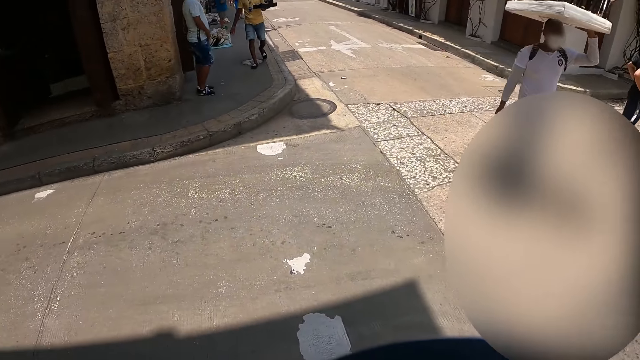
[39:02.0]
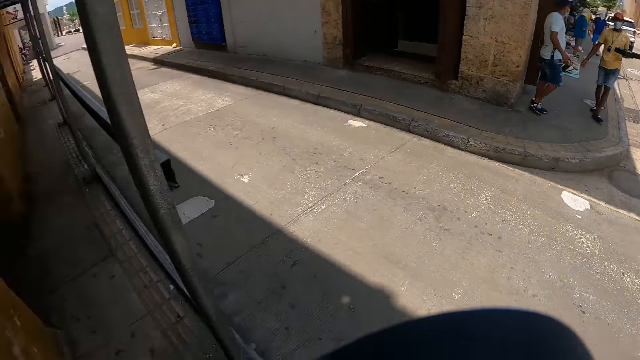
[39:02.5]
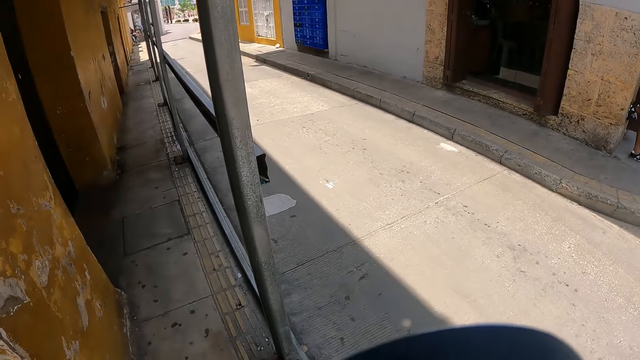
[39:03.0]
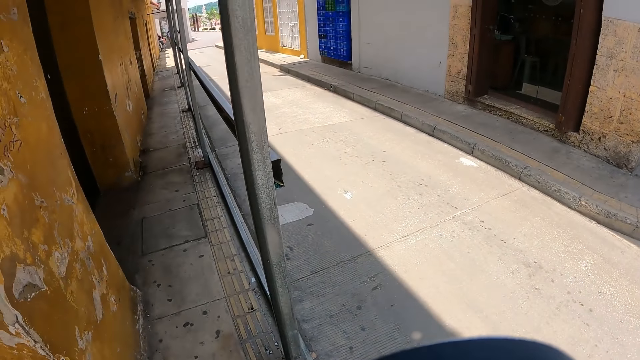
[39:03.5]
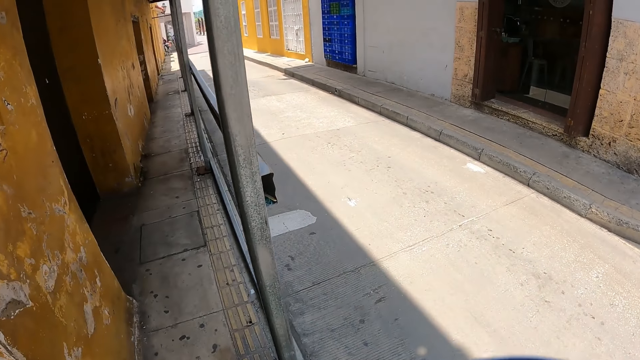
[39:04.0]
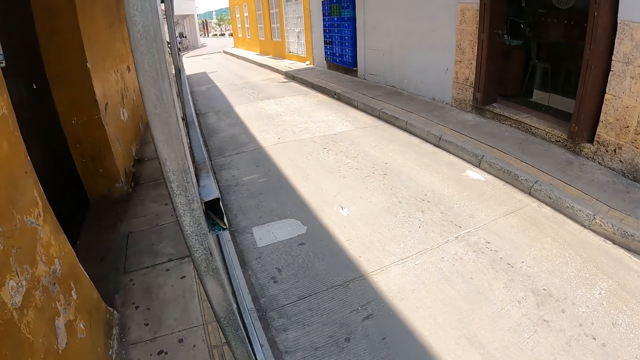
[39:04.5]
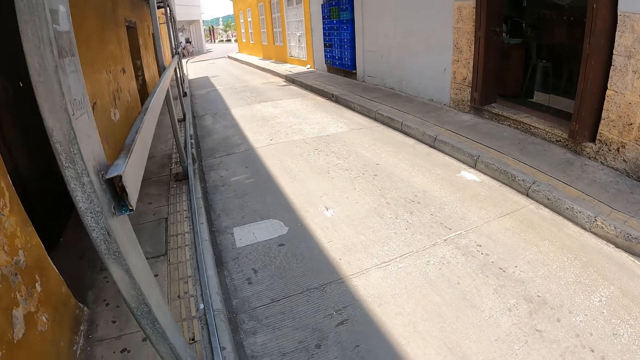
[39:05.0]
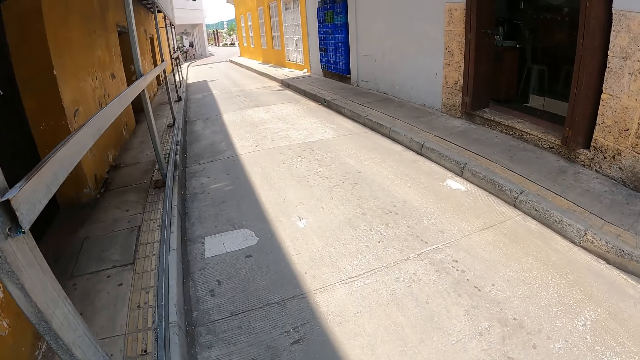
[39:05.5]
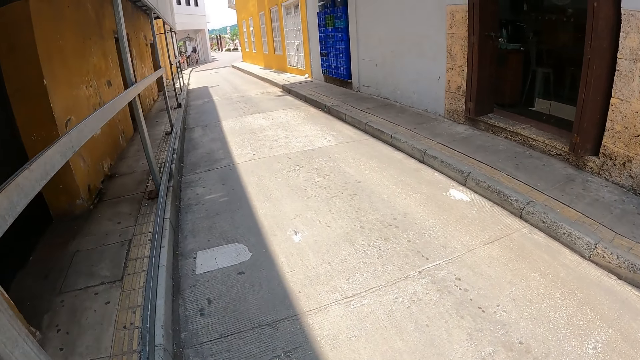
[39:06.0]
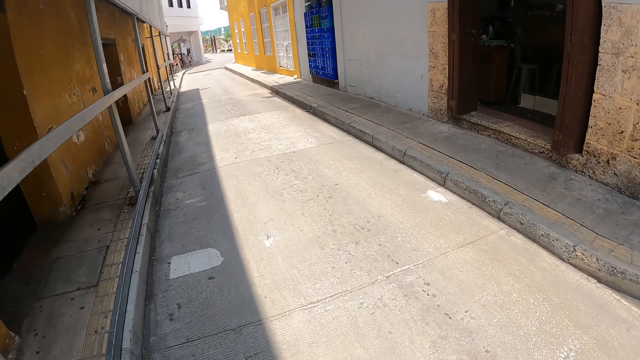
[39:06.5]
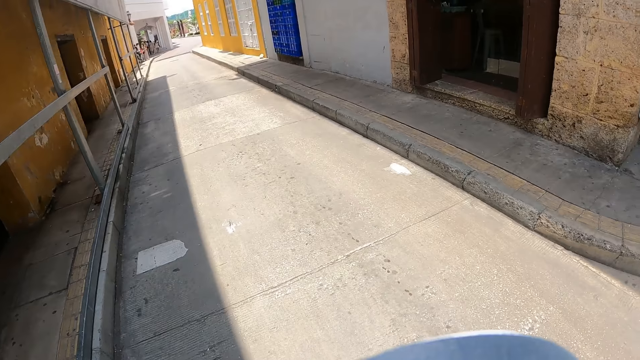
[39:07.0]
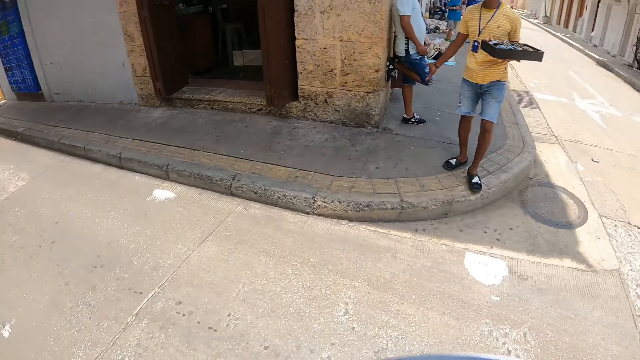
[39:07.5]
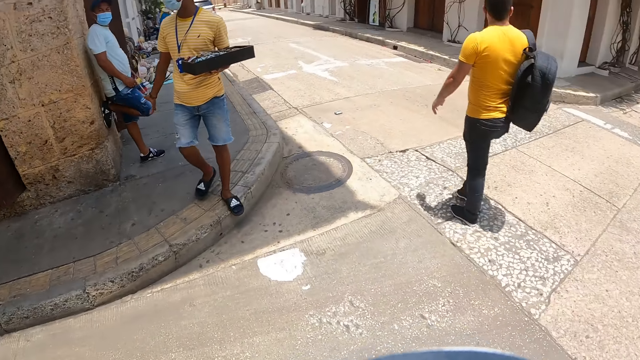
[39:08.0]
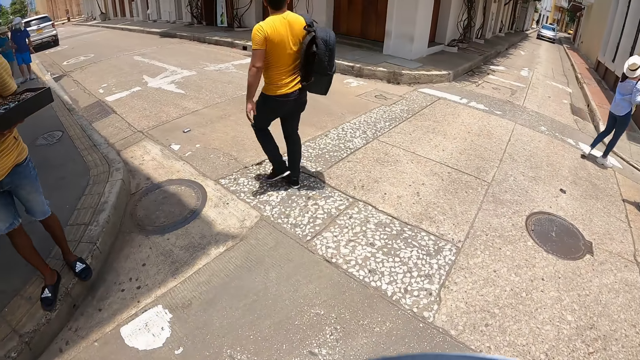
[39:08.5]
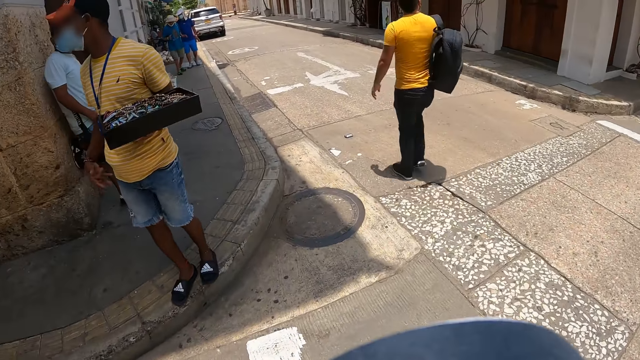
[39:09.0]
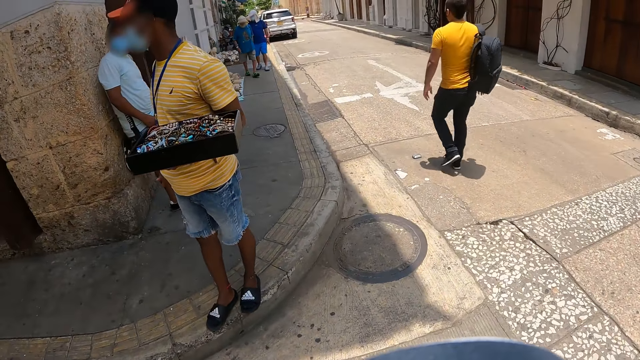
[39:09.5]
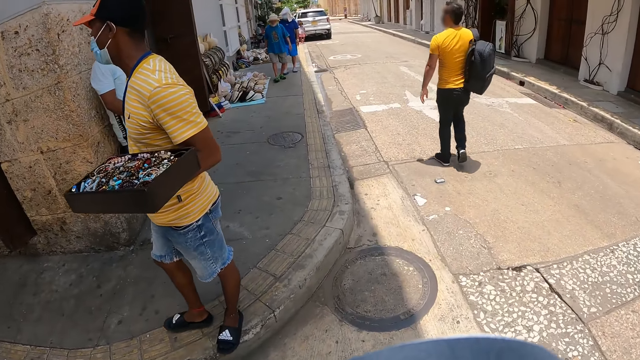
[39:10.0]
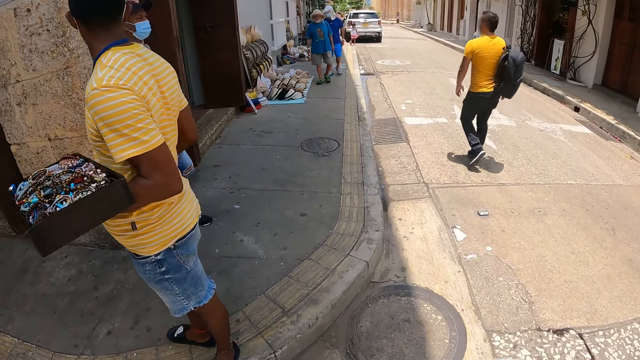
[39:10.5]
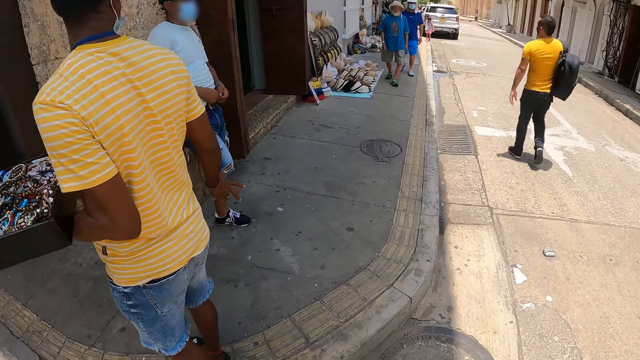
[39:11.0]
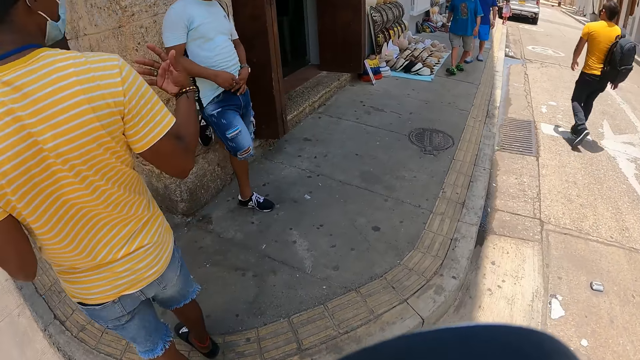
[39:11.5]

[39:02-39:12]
The camera wearer looks to the left side. They walk along the street. They turn to the right side.

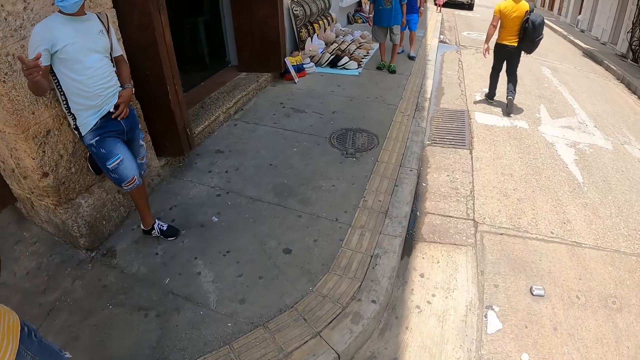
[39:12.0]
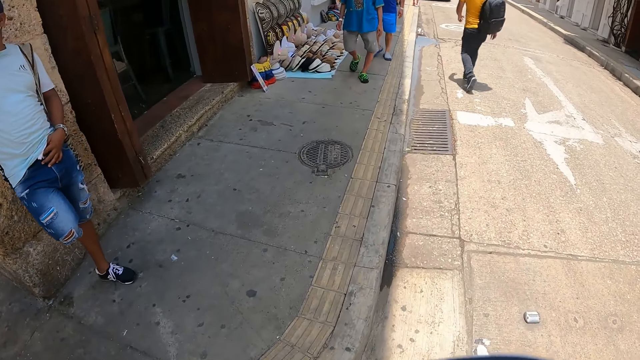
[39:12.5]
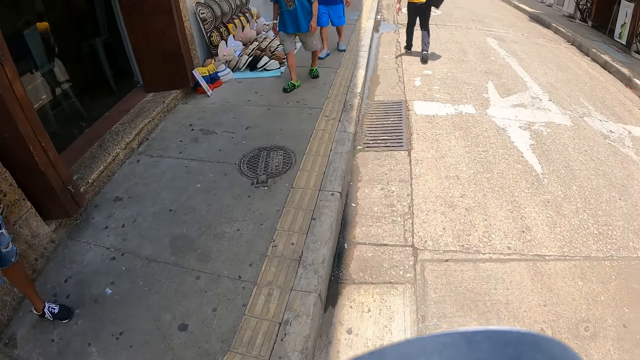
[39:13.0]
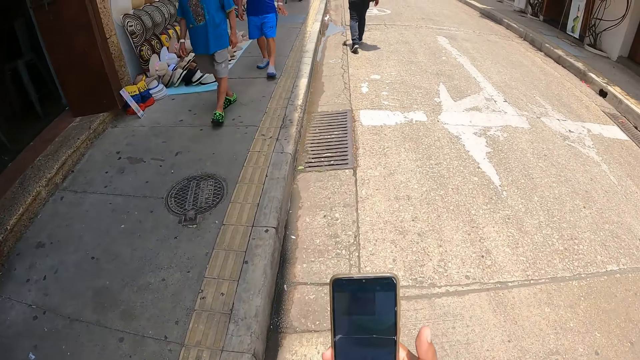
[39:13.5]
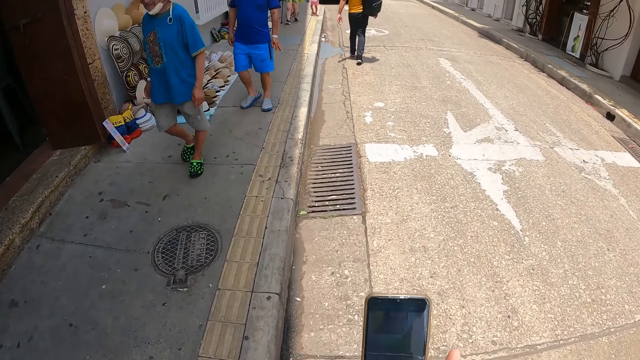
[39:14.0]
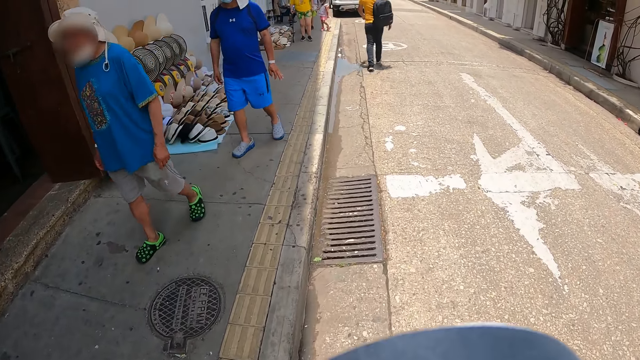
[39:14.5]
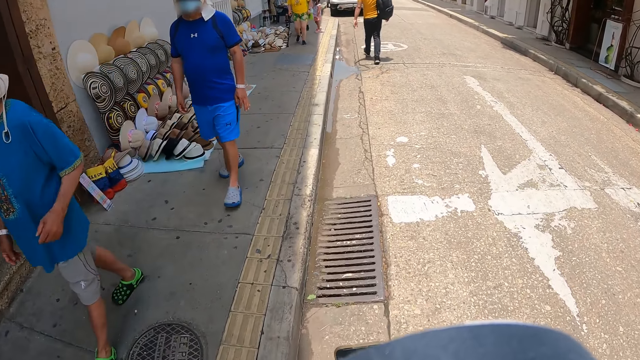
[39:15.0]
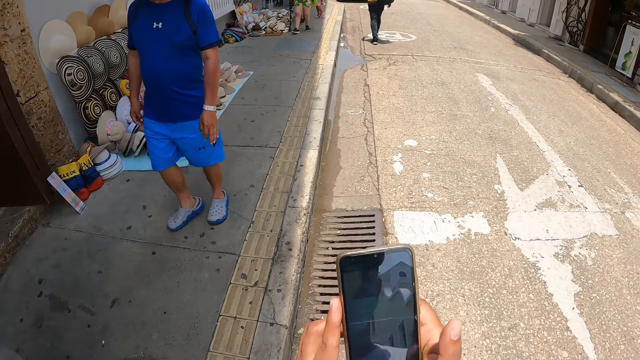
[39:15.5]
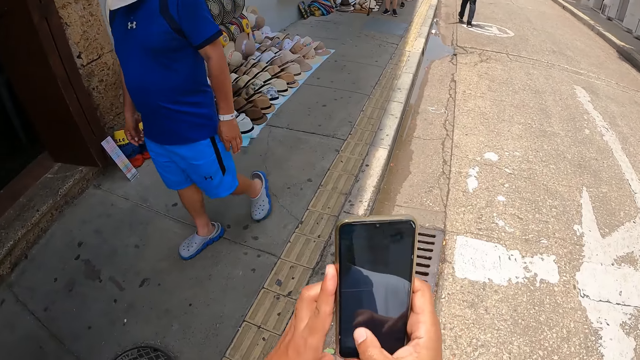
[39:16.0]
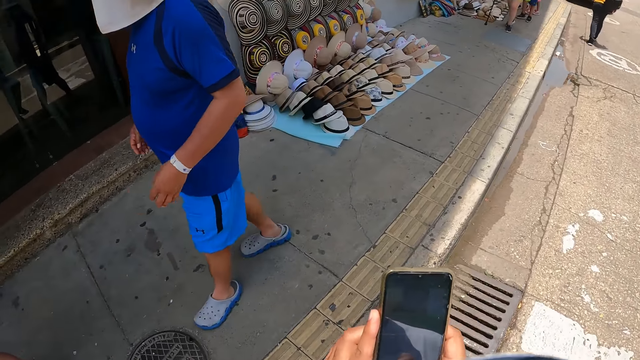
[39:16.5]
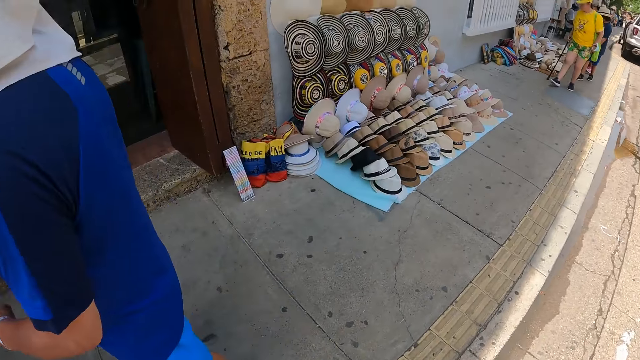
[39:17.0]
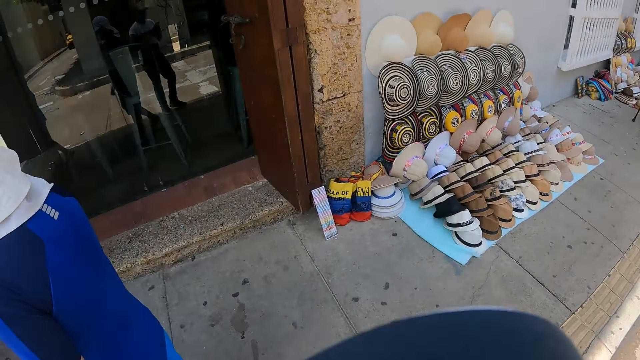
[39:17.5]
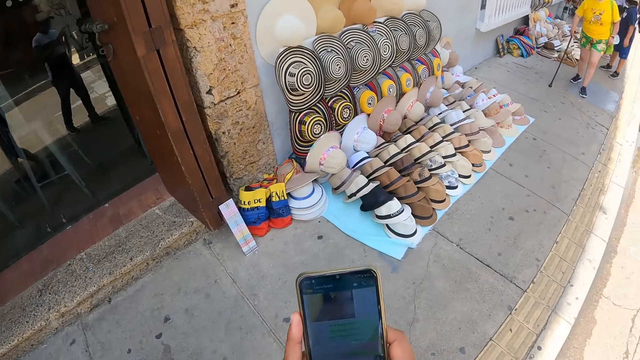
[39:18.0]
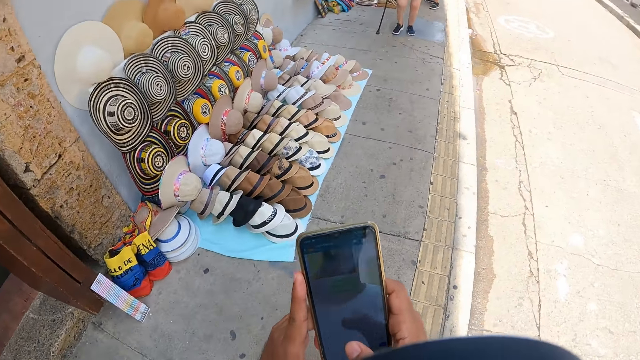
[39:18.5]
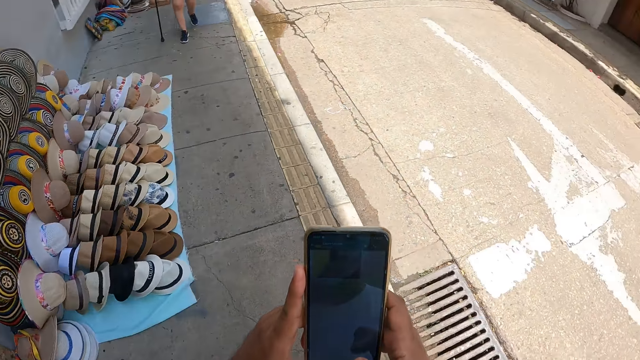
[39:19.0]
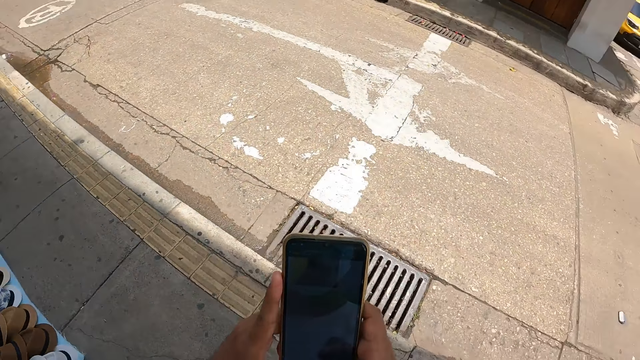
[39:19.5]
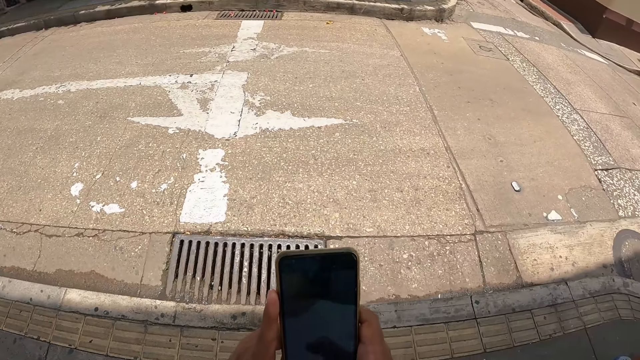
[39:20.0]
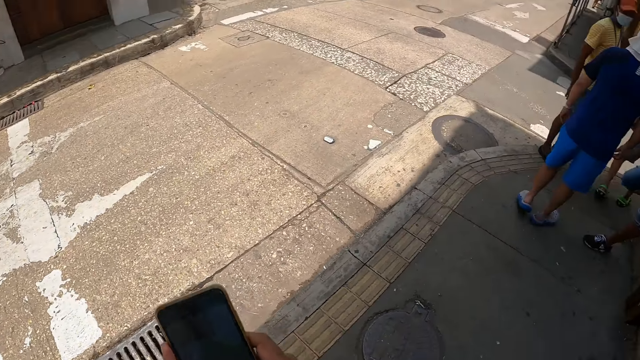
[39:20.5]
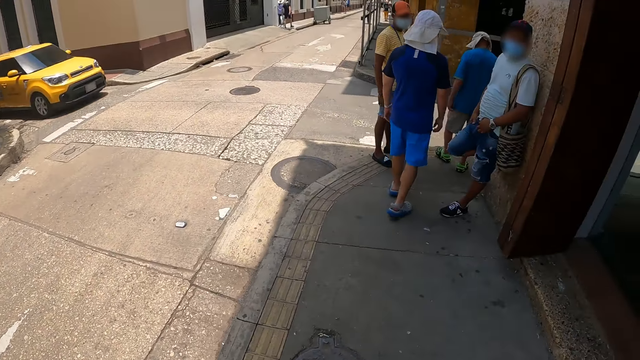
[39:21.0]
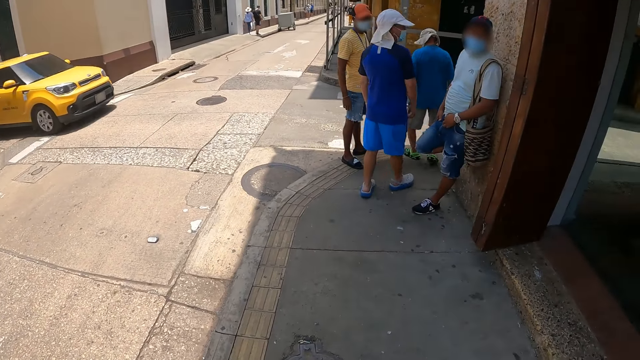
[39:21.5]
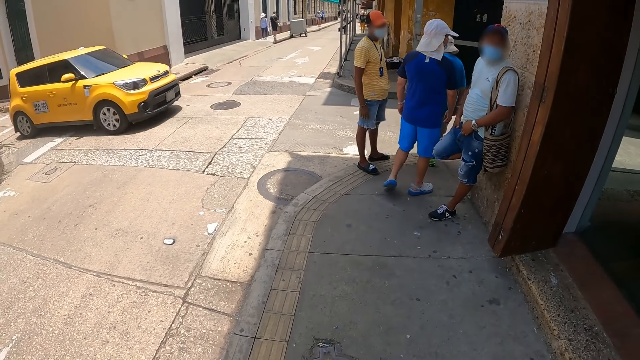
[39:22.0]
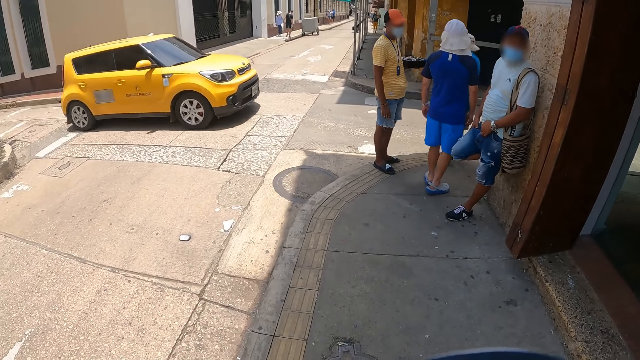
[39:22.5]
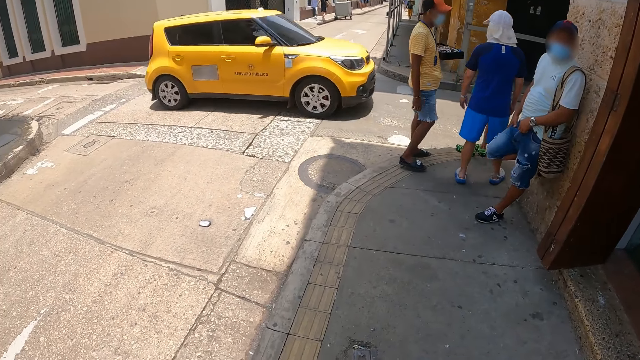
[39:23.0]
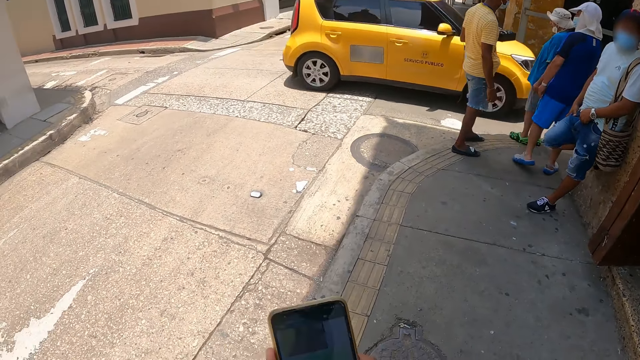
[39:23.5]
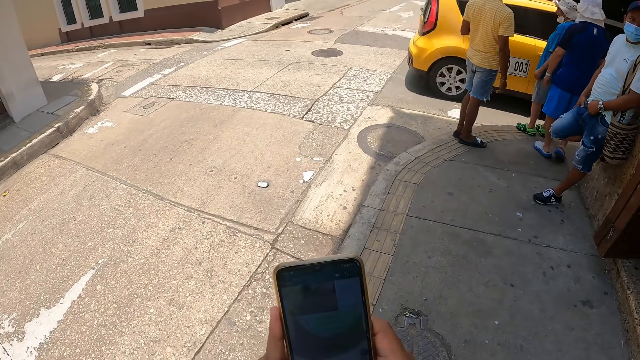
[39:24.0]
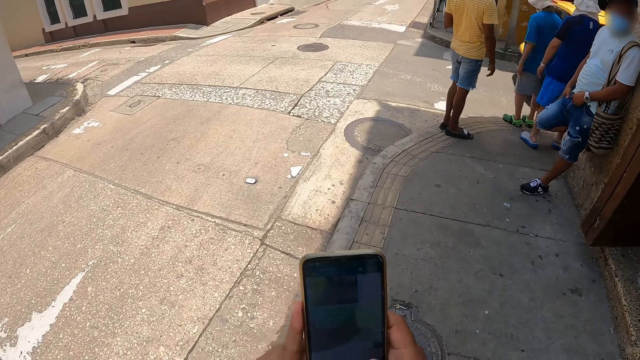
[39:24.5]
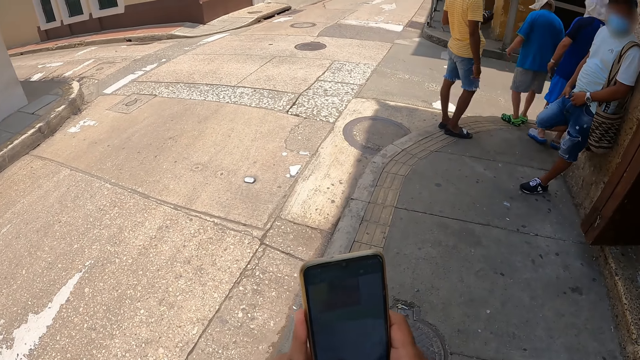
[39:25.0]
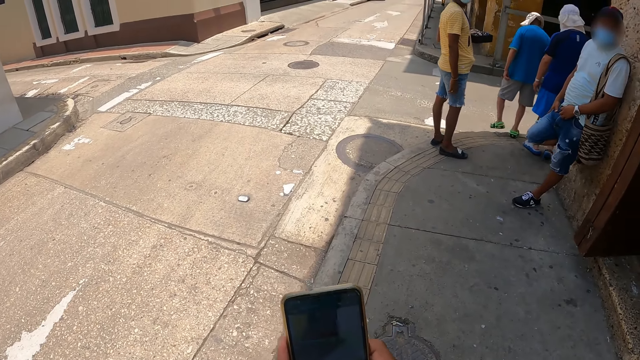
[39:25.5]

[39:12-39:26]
The camera wearer operates the phone. They step on the sidewalk. They stand on the sidewalk. They operate the phone. They look around. They operate the phone.
